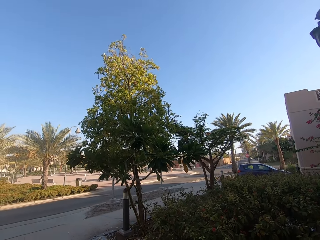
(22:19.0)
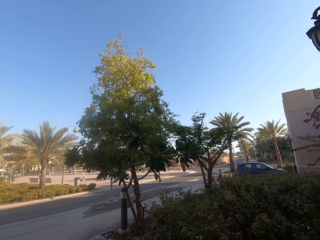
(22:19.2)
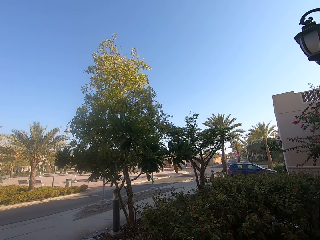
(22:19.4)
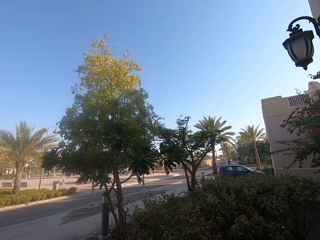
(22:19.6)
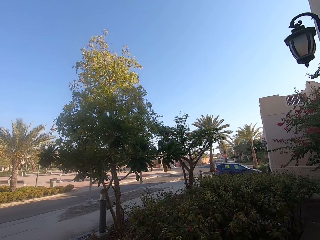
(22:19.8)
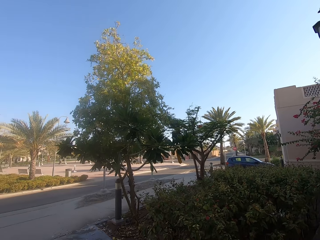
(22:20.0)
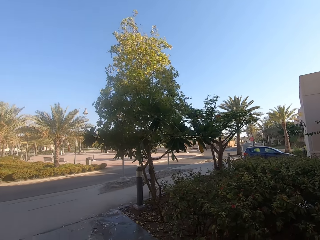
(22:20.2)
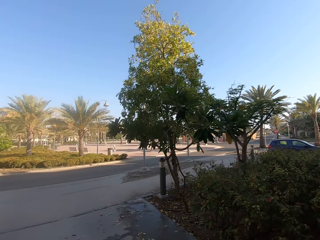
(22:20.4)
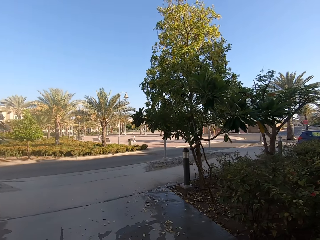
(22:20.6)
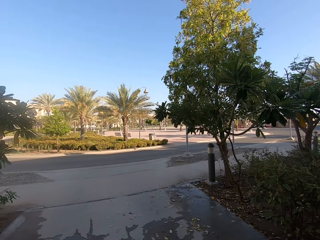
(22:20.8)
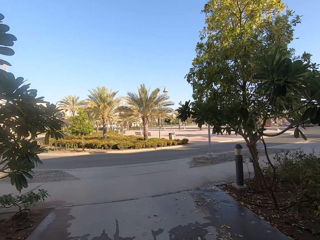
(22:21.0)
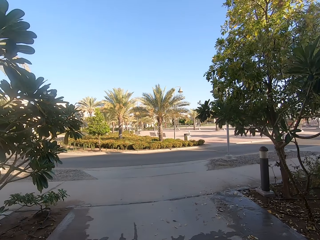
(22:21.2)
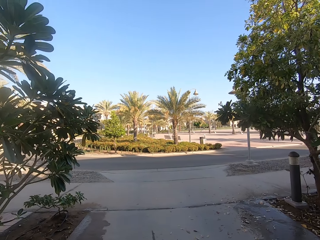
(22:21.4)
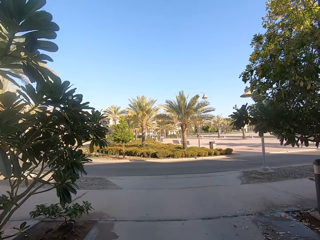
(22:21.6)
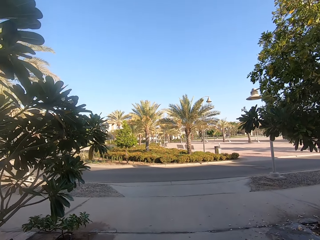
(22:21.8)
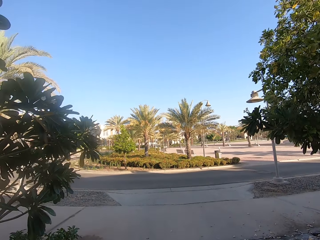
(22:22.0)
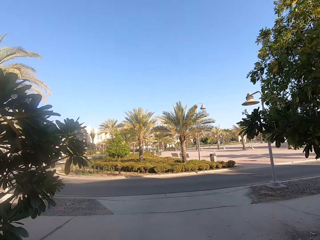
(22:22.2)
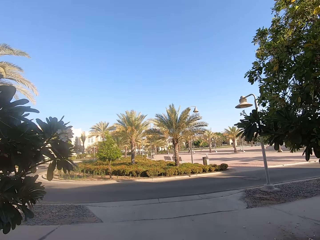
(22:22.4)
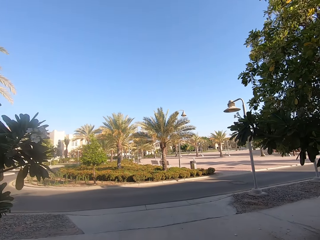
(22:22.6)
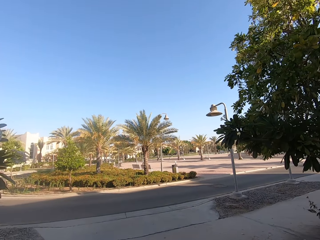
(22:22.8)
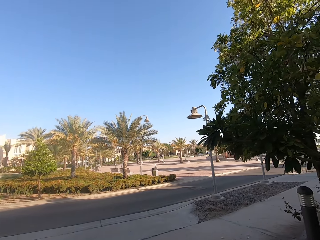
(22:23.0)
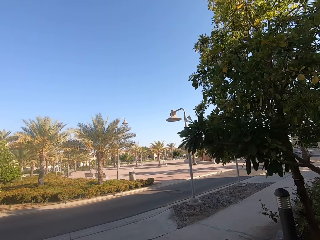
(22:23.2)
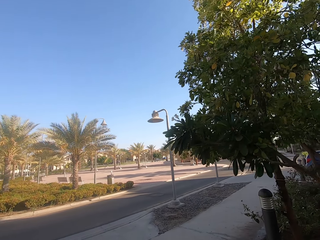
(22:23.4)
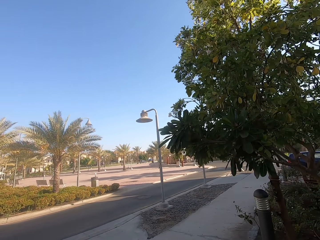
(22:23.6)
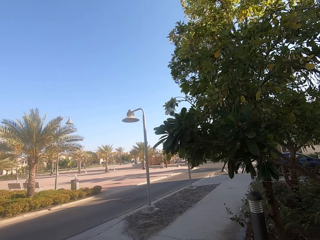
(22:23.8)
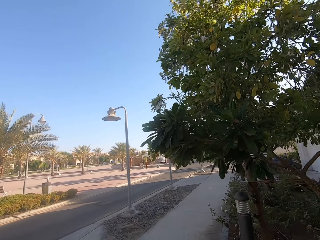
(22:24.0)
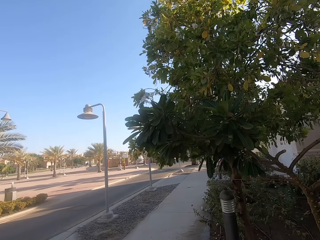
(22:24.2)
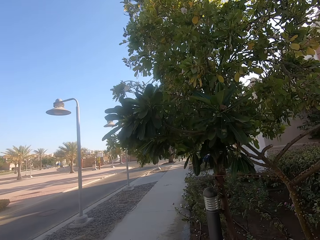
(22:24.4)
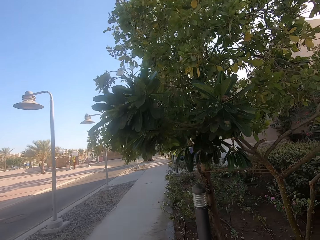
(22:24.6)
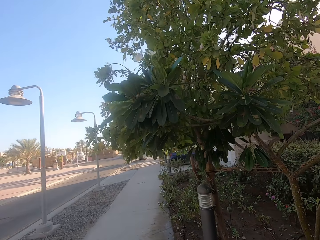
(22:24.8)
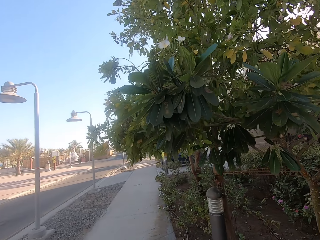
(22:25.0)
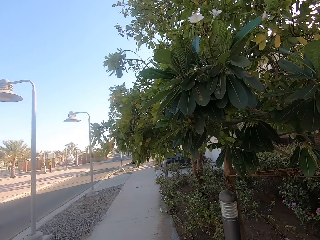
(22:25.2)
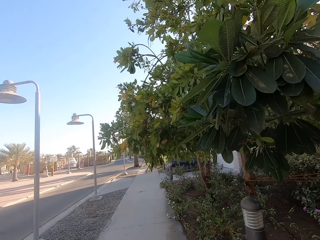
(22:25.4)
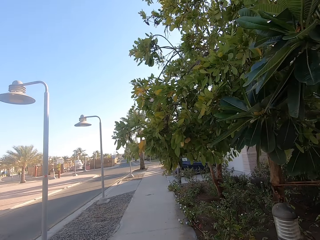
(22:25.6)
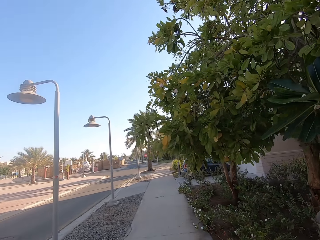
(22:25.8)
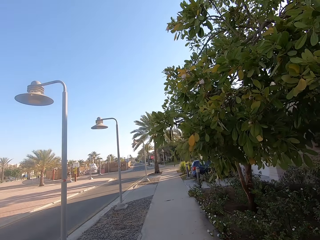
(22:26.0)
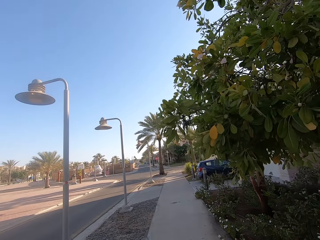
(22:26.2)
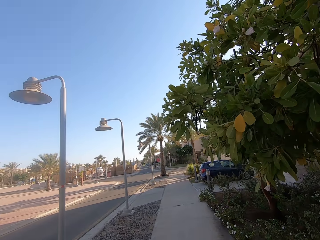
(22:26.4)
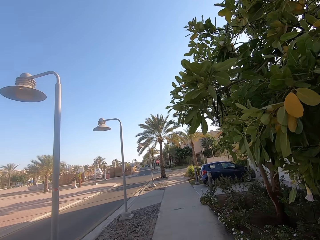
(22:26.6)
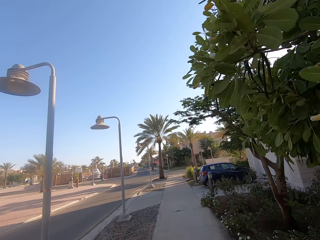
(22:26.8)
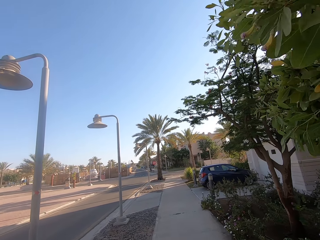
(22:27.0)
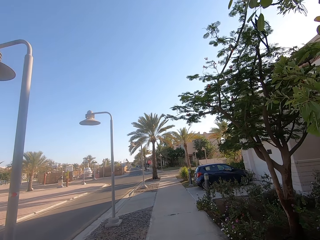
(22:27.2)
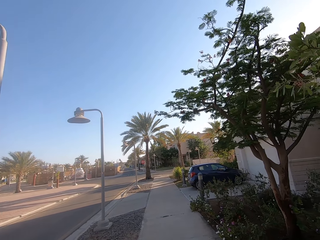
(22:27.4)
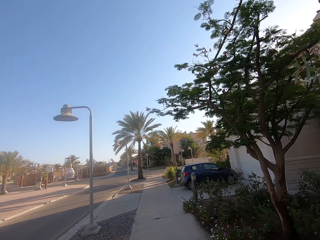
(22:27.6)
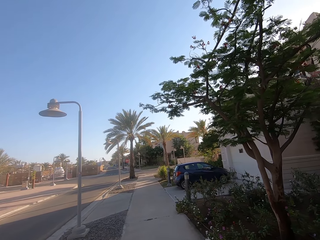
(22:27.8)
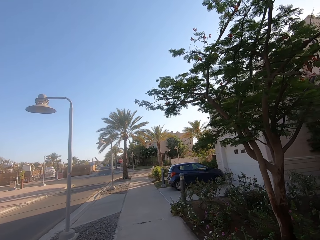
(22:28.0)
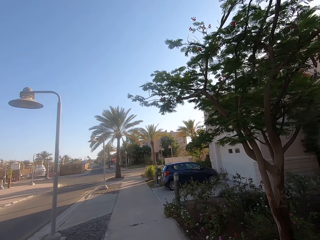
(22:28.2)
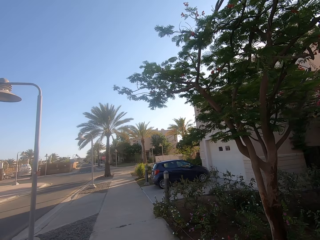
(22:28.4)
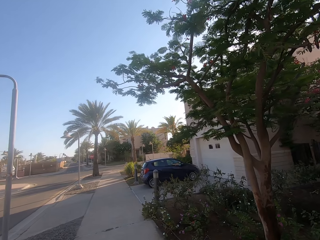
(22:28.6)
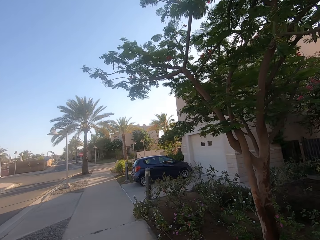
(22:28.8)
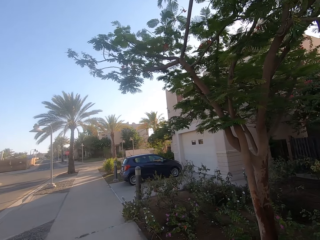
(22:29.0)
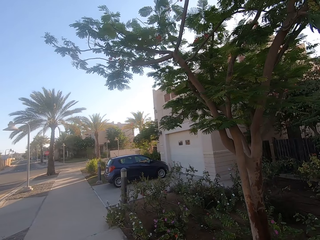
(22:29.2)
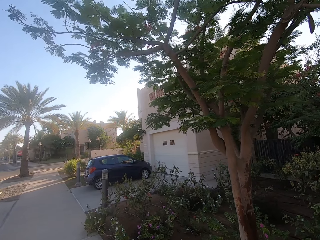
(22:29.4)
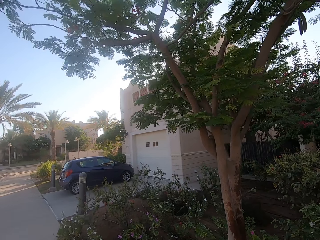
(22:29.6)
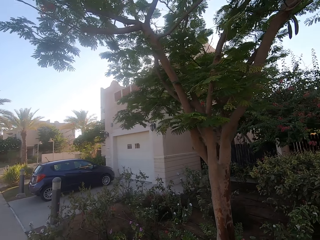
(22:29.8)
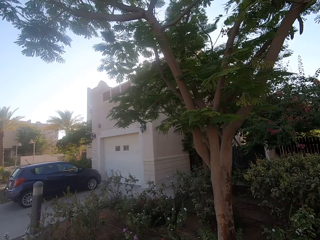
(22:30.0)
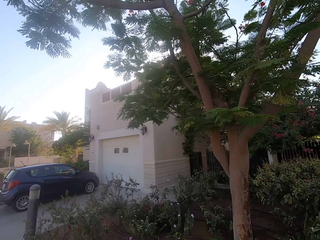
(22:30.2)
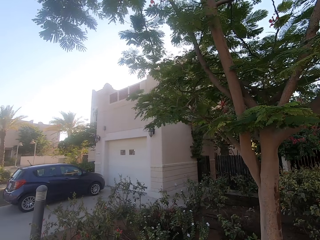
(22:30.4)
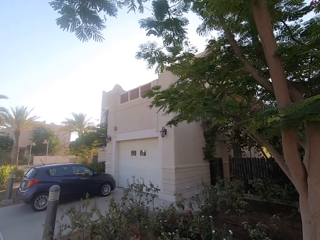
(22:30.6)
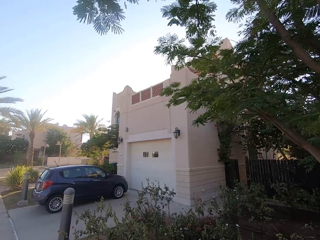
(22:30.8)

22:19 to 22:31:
The camera wearer walks around. They walk on the sidewalk.

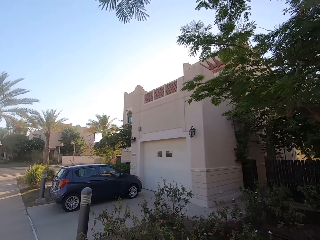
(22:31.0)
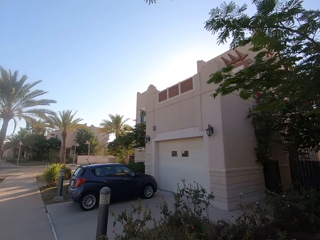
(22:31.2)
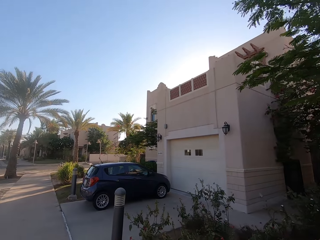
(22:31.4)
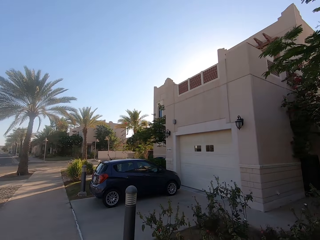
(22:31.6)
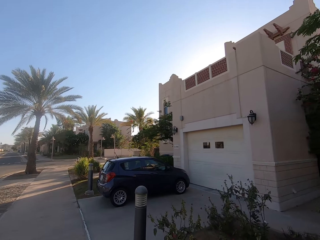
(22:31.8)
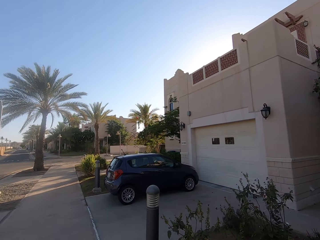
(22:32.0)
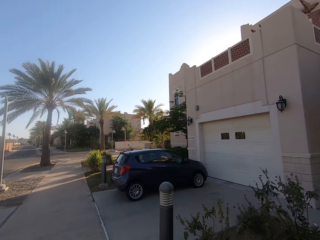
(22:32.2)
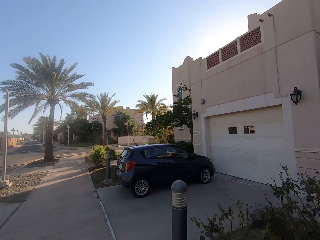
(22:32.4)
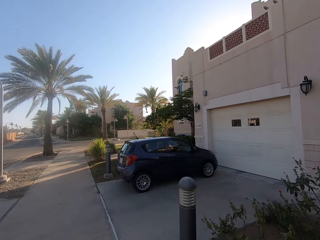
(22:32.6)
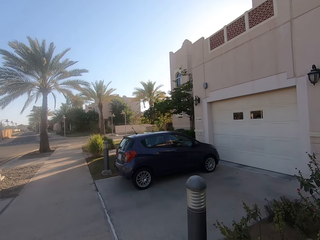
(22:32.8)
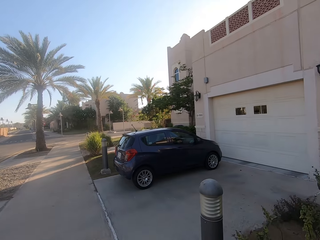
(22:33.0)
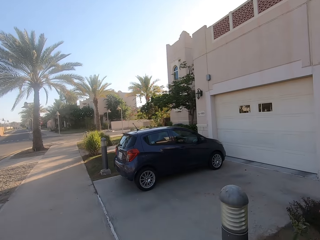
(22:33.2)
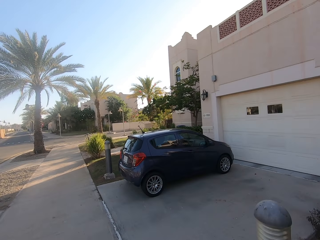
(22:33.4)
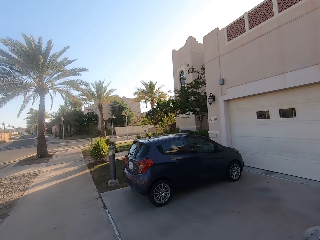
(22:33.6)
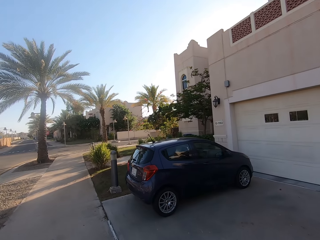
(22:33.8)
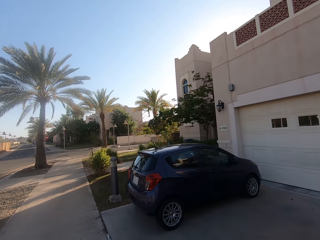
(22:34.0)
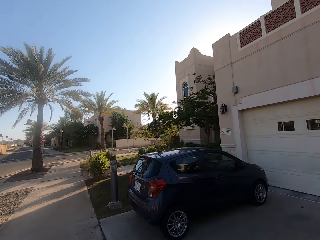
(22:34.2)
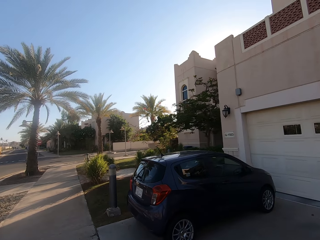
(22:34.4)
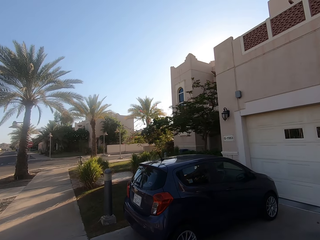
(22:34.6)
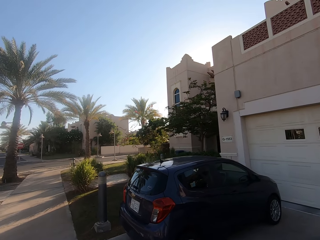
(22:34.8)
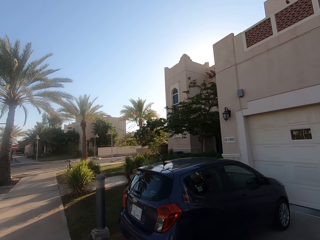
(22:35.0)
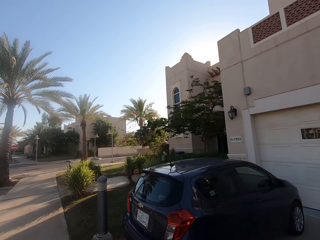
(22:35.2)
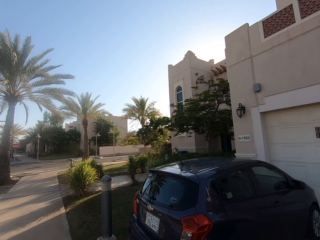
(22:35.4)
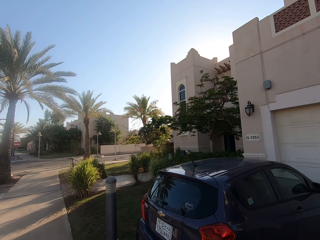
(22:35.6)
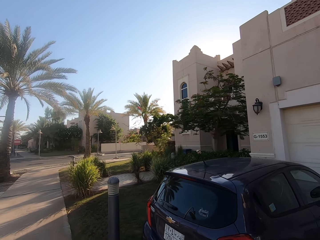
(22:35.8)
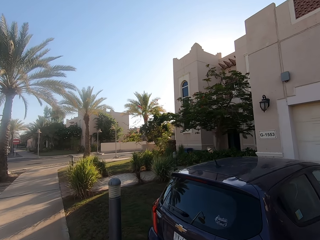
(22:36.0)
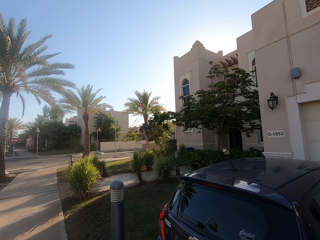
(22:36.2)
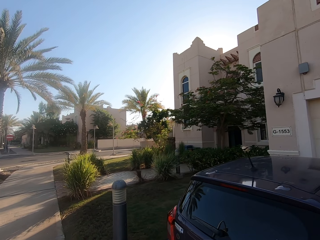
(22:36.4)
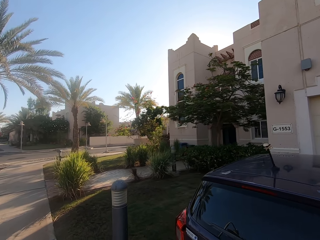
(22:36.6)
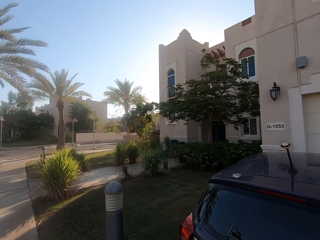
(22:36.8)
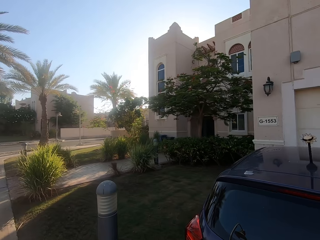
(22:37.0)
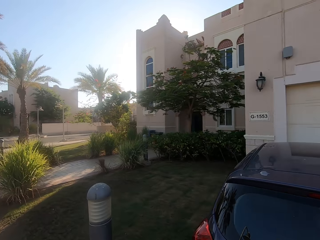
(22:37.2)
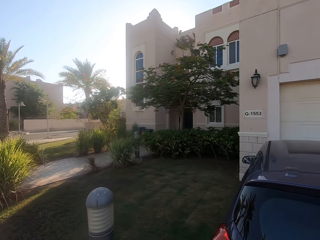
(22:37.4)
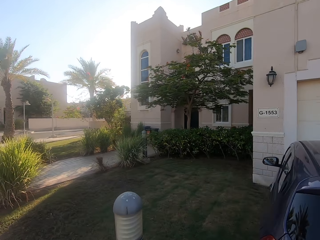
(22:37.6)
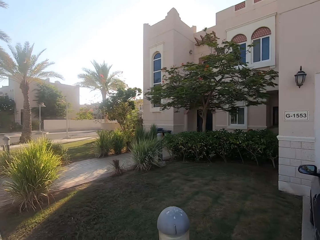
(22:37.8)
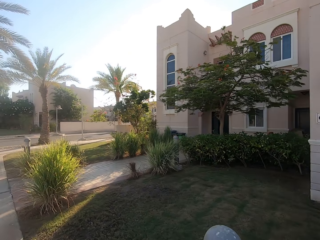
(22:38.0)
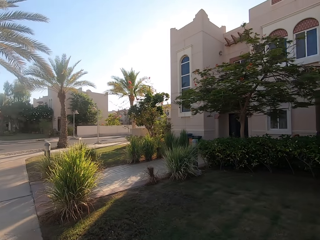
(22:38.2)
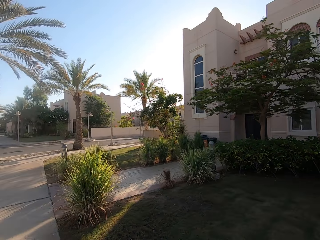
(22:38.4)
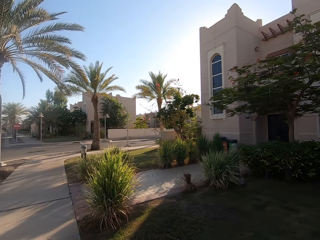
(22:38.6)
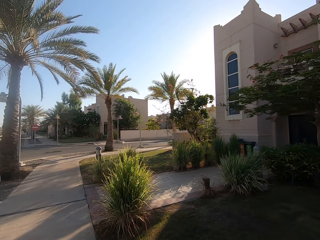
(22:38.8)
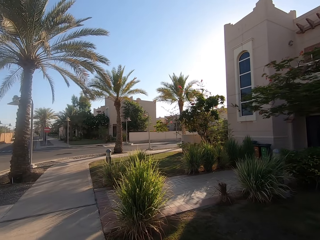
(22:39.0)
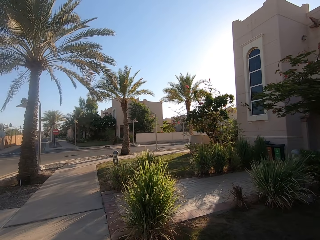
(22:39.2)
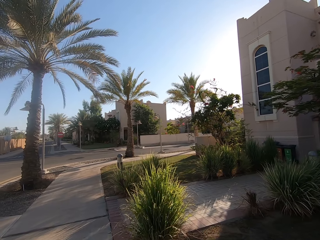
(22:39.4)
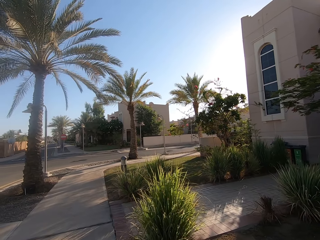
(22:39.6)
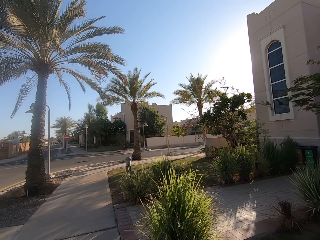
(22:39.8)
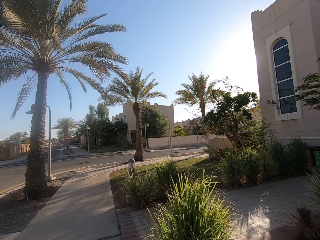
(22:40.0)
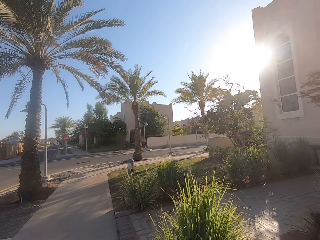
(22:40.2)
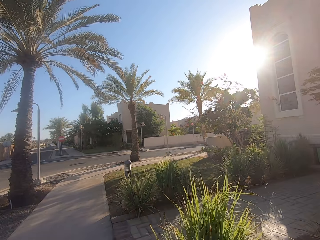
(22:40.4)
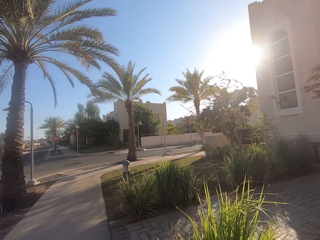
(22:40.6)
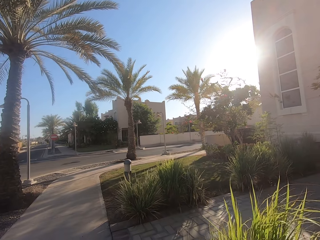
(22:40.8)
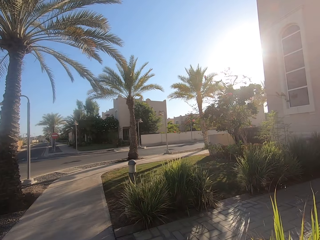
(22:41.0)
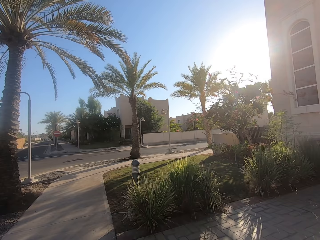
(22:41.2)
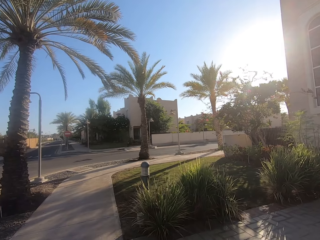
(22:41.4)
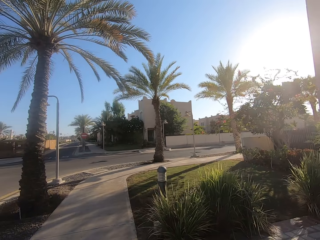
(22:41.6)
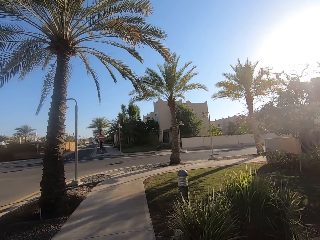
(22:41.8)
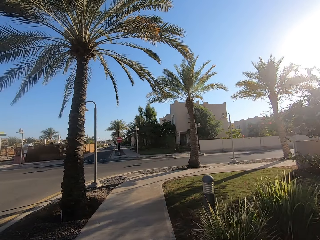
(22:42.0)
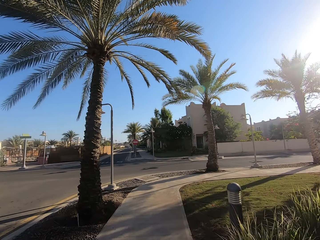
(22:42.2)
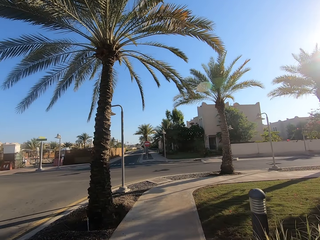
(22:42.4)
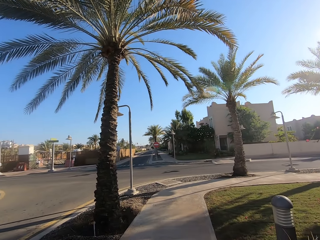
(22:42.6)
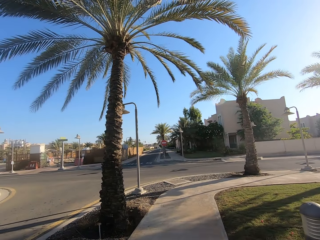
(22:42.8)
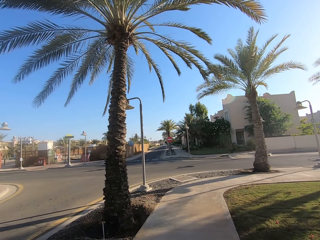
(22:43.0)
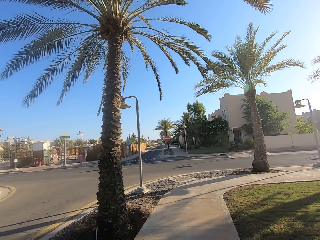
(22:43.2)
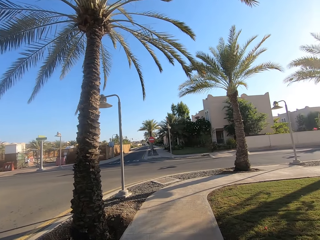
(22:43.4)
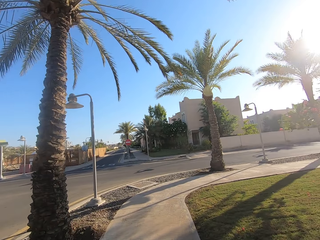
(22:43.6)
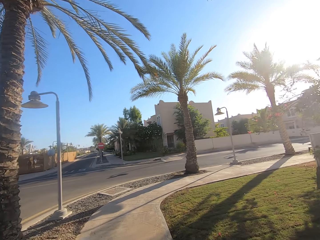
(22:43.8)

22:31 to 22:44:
The camera wearer looks around.
